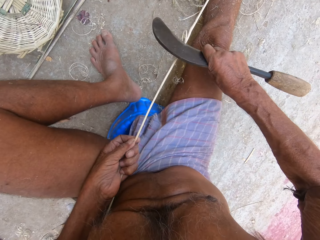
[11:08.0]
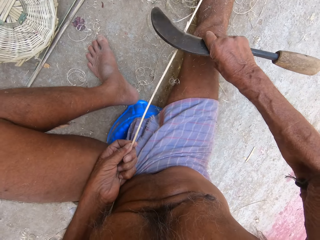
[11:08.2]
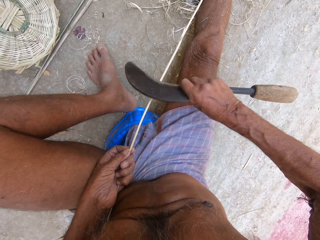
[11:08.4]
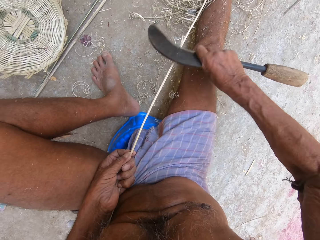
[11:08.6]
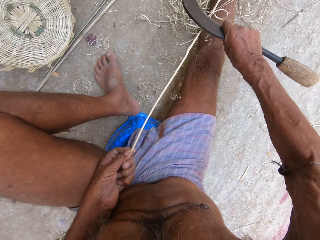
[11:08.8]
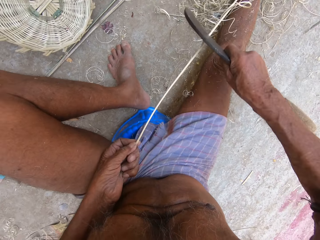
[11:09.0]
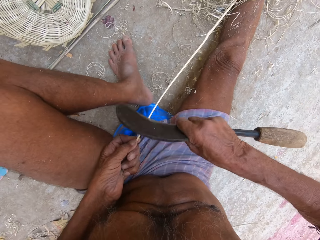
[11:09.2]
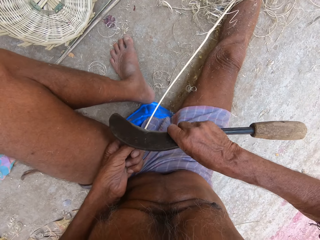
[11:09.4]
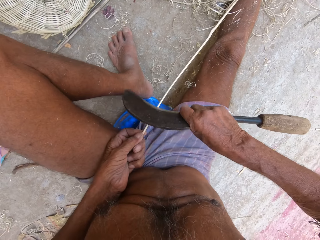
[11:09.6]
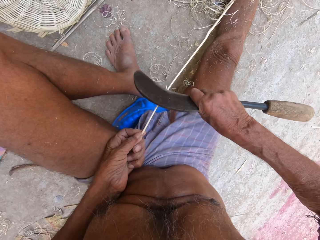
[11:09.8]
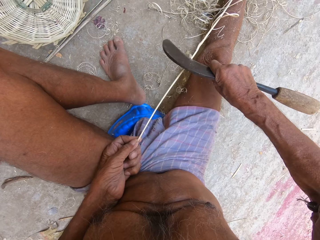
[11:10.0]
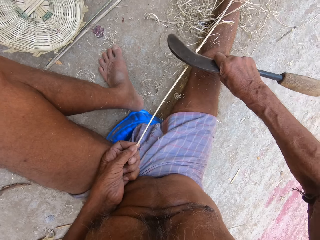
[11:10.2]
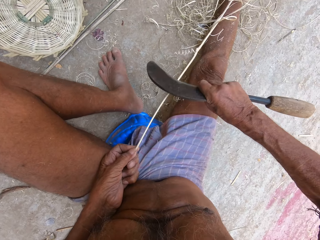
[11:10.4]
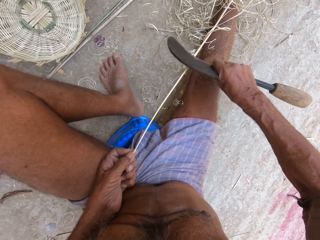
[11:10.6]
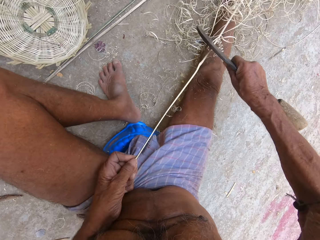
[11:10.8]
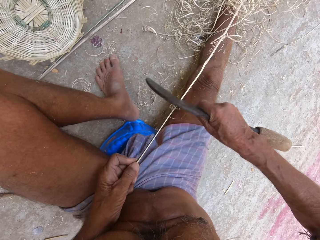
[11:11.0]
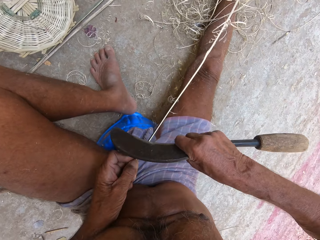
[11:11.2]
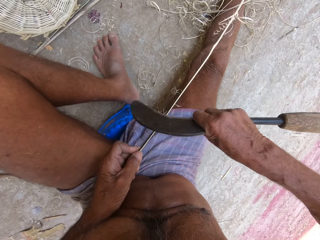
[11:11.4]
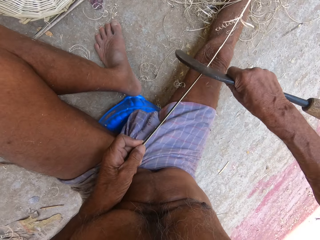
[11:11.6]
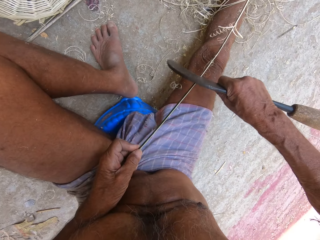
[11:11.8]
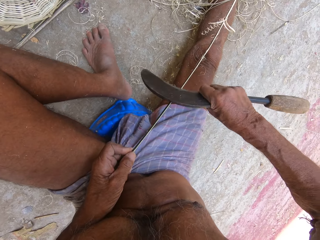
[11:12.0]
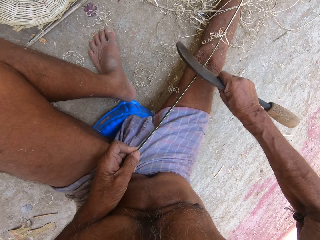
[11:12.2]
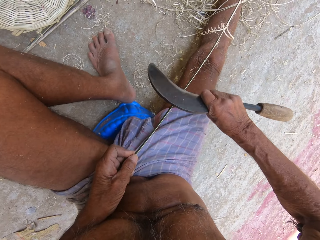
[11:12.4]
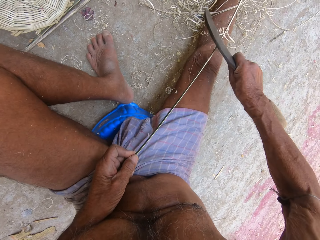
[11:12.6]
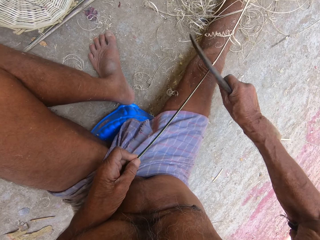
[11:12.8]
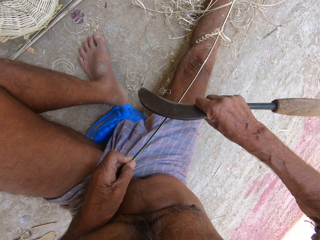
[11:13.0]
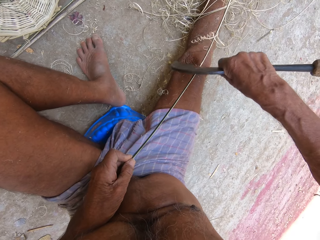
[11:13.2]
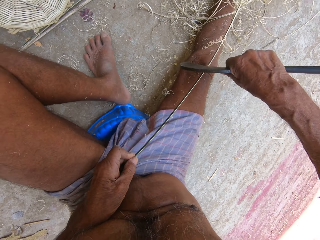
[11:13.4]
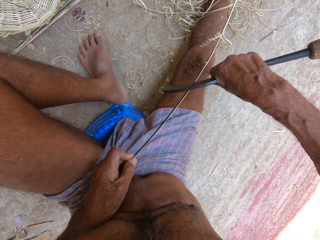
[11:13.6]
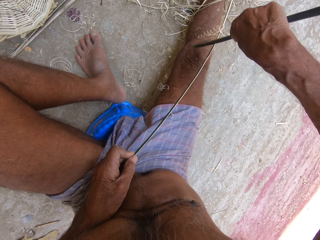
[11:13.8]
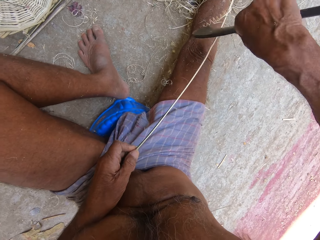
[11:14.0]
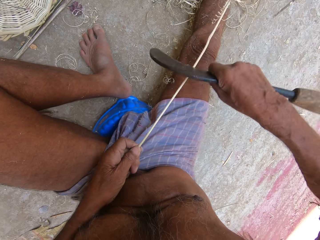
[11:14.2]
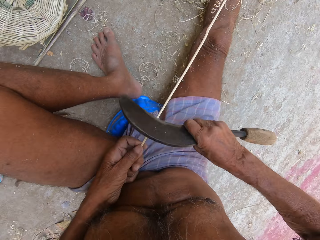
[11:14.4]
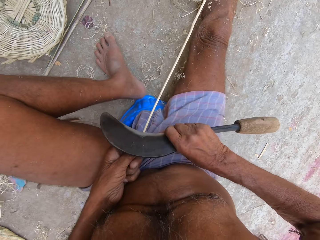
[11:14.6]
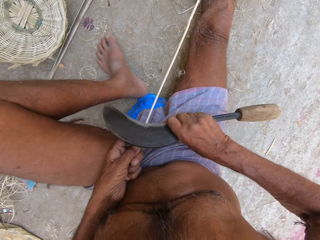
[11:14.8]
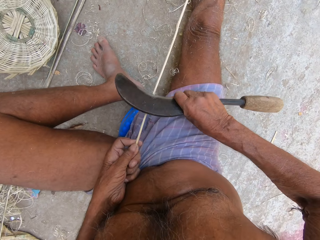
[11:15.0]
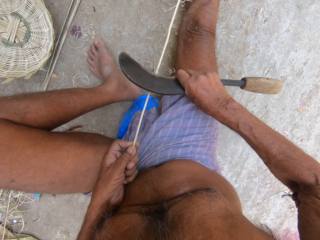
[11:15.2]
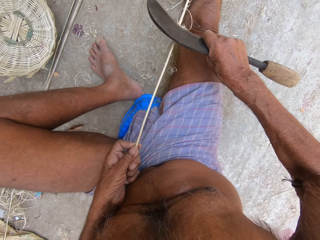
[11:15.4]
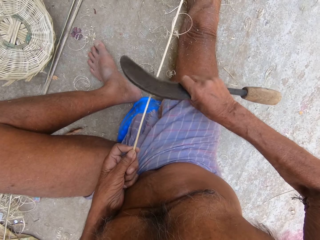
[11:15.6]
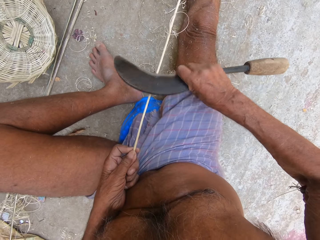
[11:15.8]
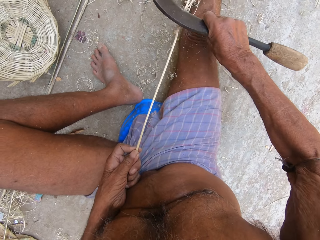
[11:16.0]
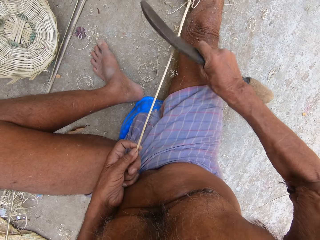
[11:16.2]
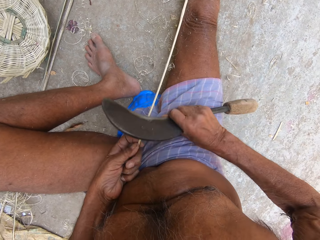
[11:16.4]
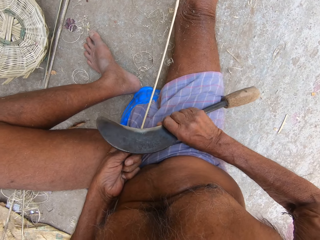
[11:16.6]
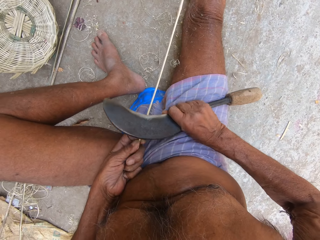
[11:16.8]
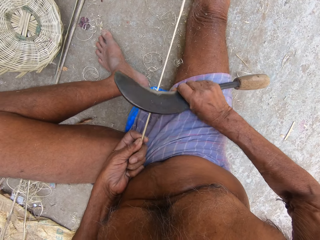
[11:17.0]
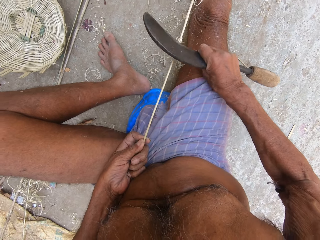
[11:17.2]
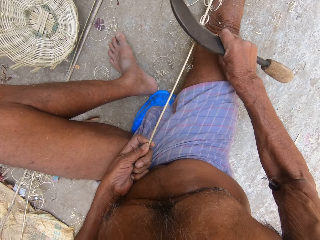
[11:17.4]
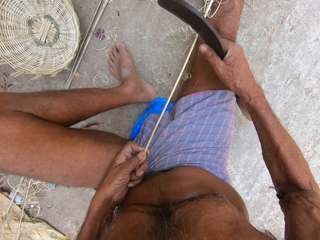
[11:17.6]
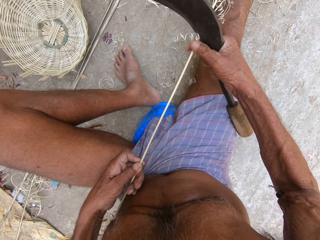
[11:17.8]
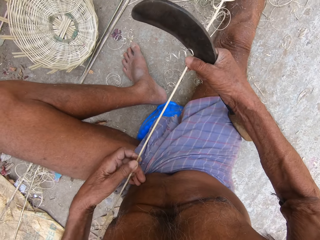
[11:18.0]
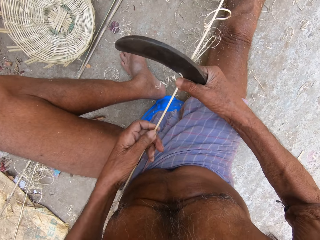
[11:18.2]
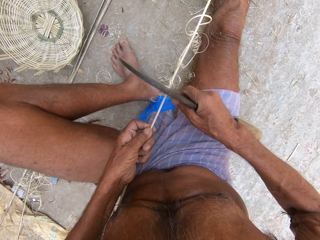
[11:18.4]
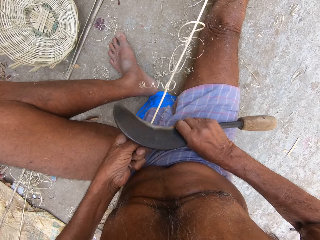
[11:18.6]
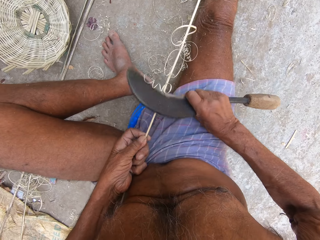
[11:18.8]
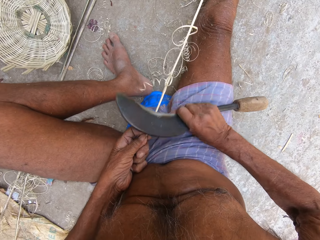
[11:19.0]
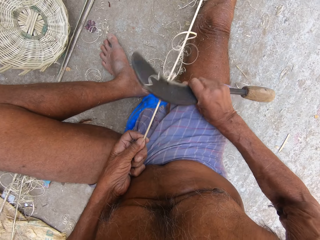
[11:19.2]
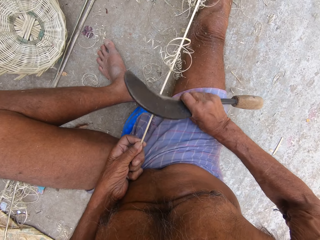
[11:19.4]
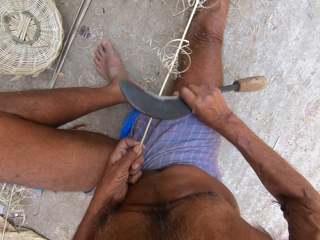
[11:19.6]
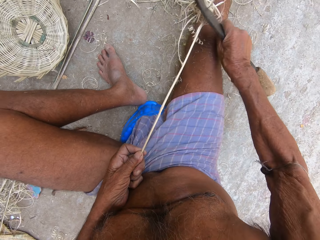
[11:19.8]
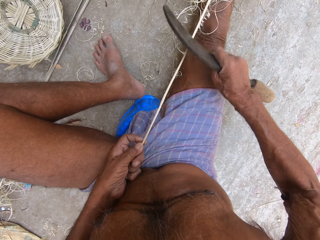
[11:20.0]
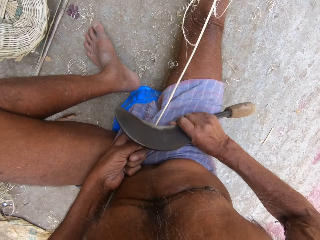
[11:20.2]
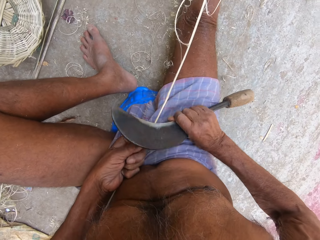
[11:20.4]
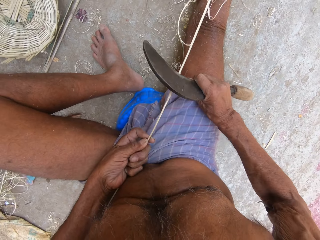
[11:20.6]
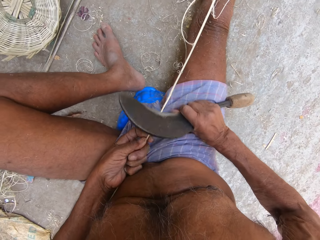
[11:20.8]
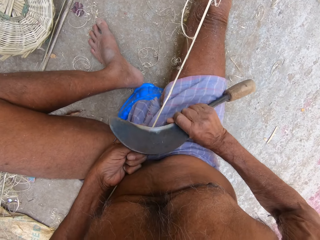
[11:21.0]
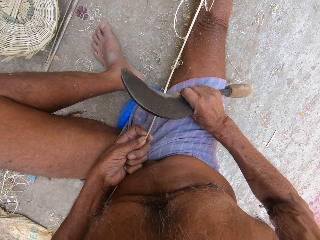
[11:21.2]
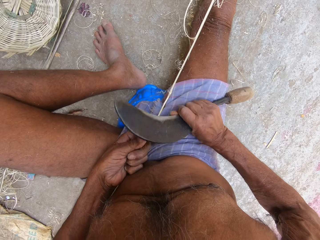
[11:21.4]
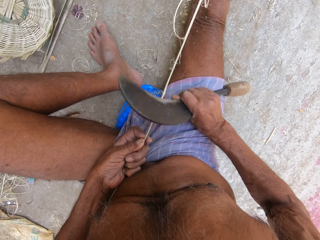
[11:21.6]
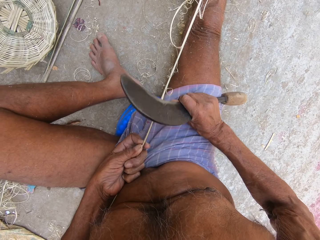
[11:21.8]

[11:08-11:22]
The camera wearer turns the plant fiber sideways. They shape the plant fiber with the knife. They hold the plant fiber with the right hand and move the left hand upwards along the plant fiber. They shape the plant fiber with the knife.

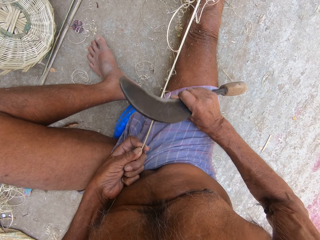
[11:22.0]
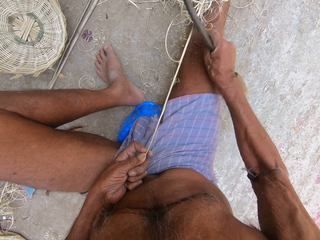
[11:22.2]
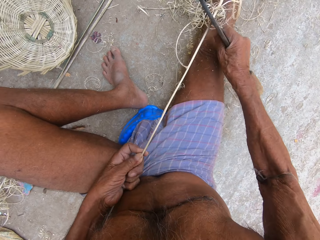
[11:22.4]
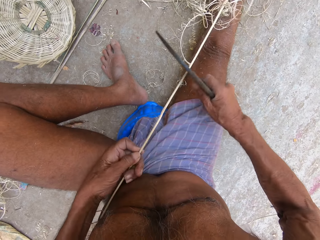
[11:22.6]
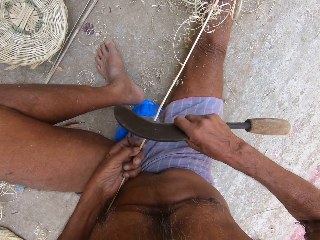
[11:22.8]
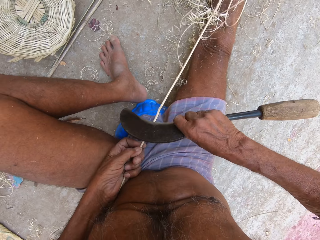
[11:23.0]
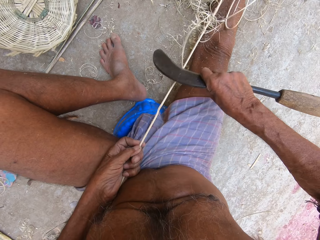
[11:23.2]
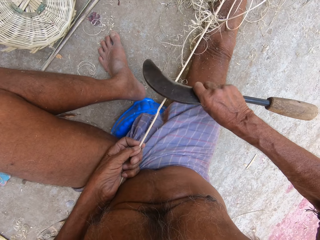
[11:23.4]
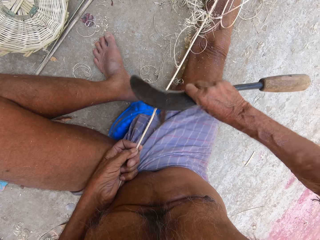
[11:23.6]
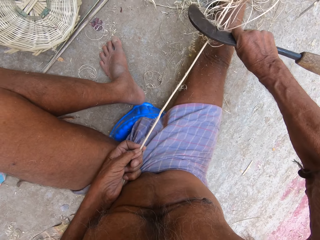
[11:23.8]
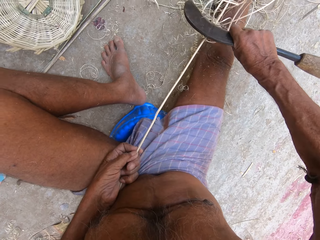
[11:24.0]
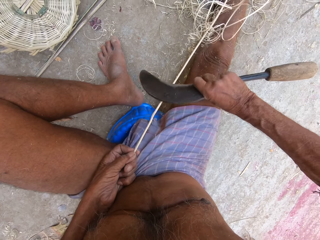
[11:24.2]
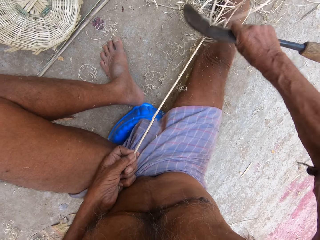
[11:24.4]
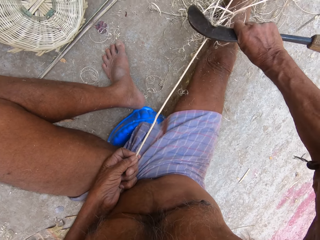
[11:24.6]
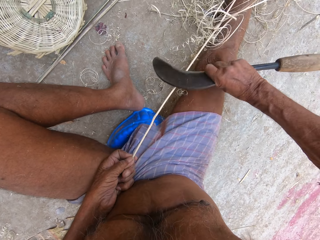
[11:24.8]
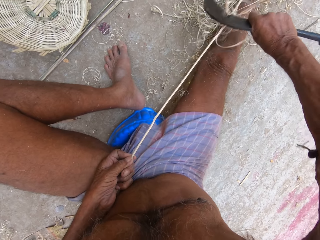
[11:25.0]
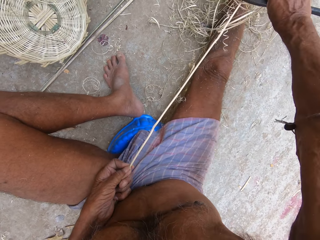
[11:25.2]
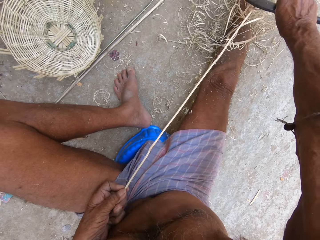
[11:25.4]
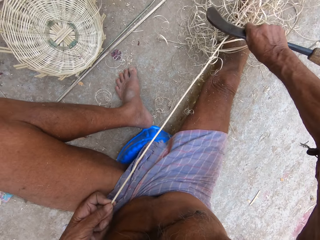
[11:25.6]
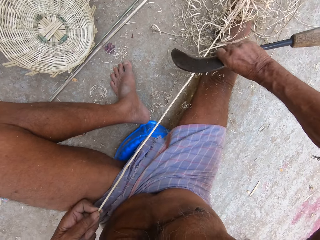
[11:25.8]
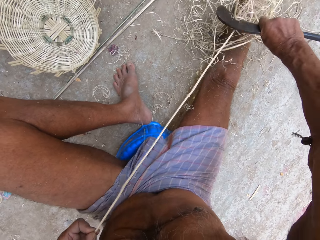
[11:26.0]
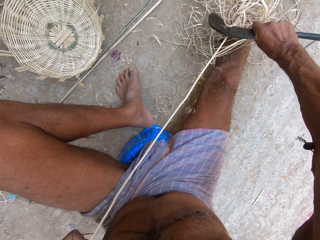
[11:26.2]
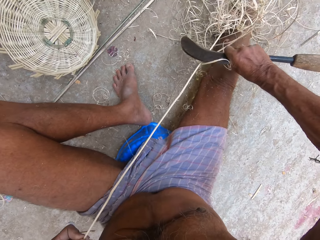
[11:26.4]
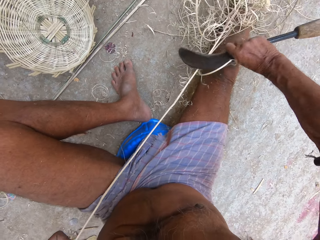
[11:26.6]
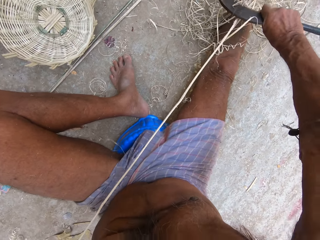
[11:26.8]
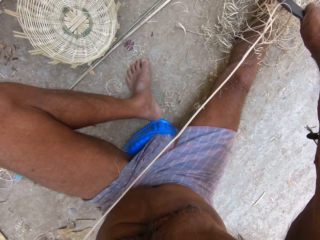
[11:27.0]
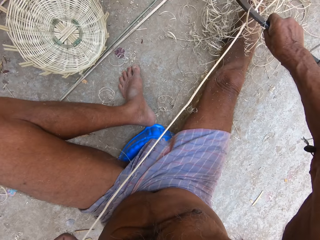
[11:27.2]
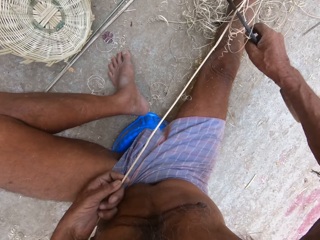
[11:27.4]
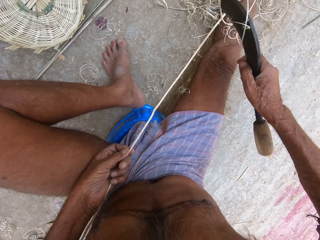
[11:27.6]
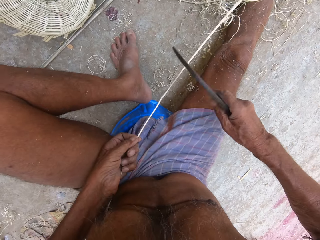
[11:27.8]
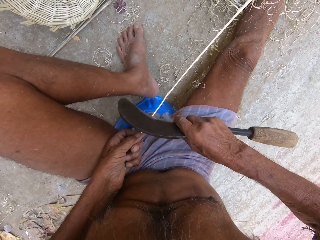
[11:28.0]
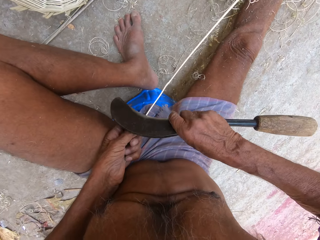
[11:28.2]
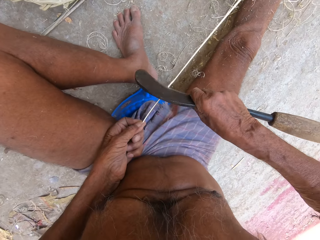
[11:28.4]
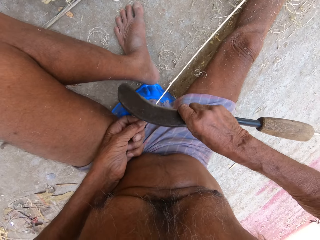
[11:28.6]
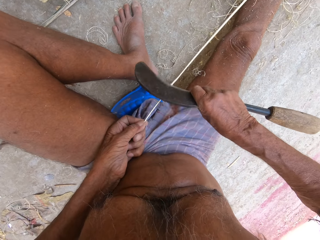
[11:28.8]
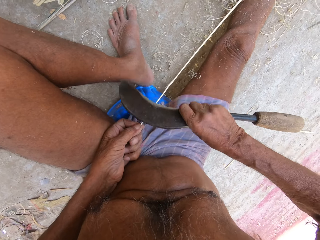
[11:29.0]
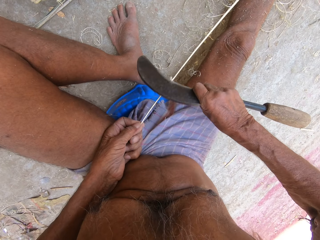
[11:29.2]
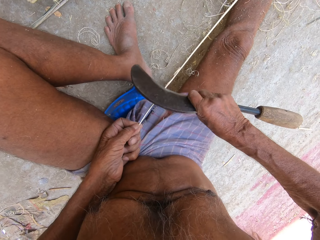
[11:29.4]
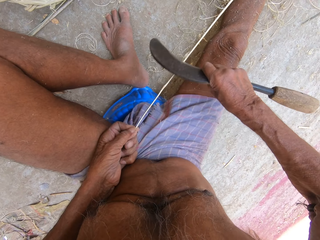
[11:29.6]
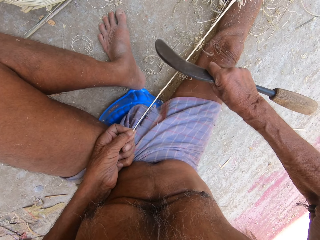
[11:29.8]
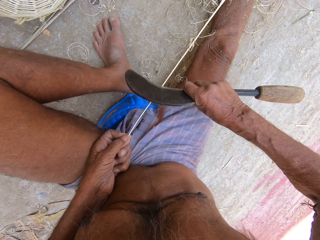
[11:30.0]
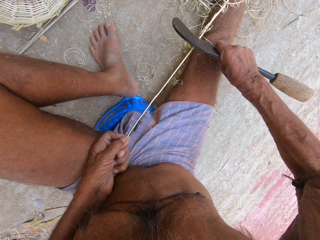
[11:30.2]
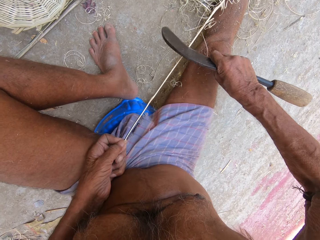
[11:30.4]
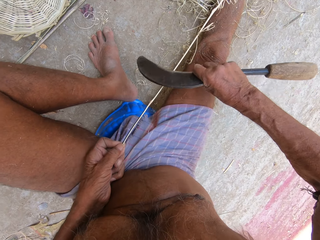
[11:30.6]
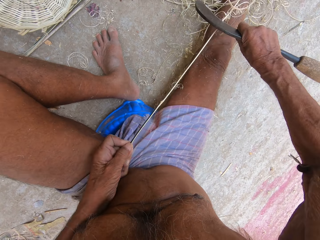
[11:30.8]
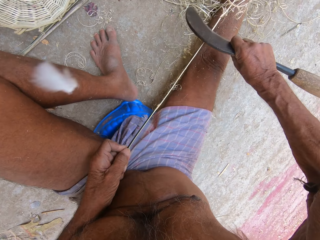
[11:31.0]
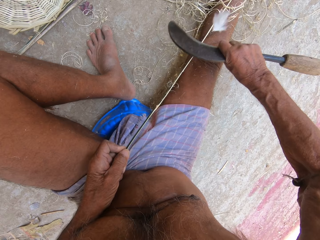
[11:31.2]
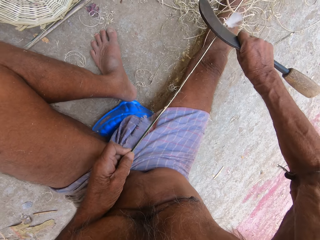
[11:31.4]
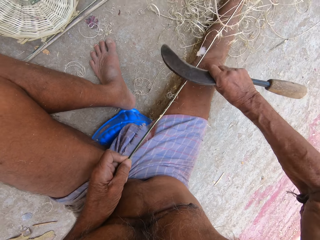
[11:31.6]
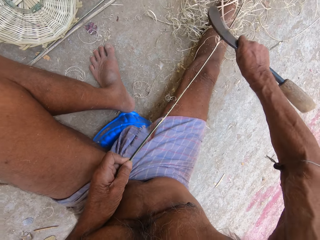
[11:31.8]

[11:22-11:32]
The camera wearer moves the left hand upwards along the plant fiber. They shape the plant fiber with the knife. They pull the plant fiber with the left hand. They shape the plant fiber with the knife. They move the left hand upwards along the plant fiber. They shape the plant fiber with the knife.
